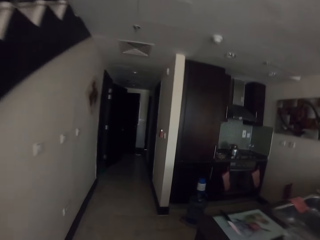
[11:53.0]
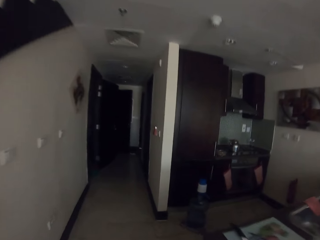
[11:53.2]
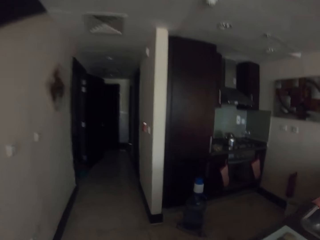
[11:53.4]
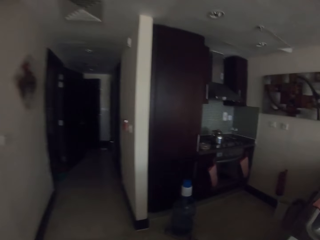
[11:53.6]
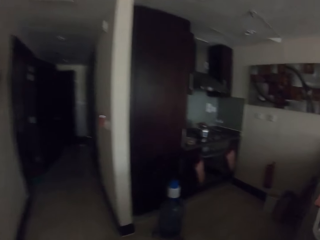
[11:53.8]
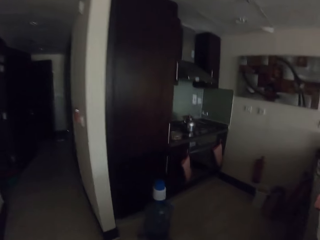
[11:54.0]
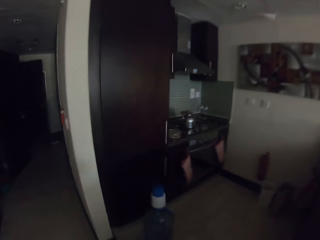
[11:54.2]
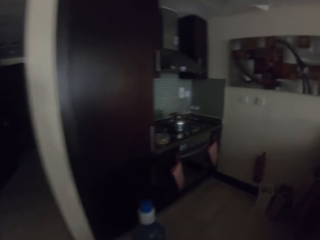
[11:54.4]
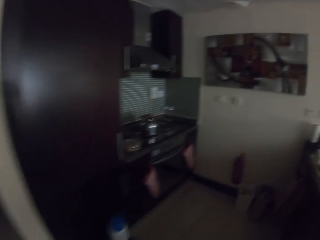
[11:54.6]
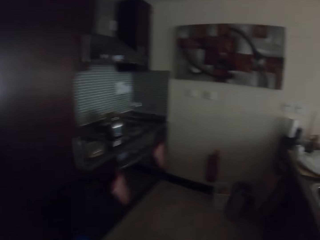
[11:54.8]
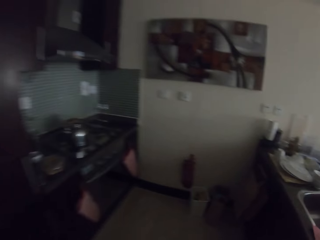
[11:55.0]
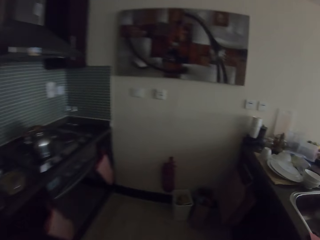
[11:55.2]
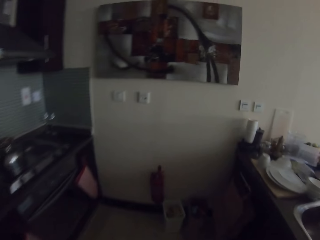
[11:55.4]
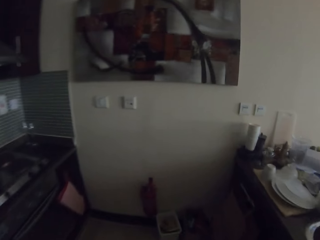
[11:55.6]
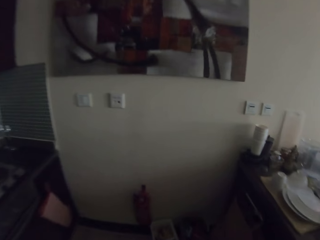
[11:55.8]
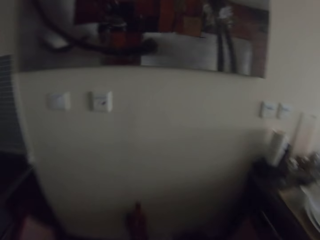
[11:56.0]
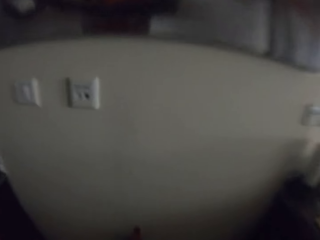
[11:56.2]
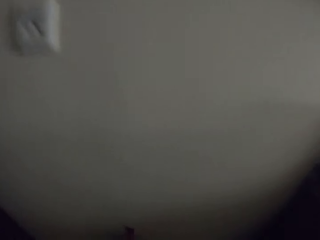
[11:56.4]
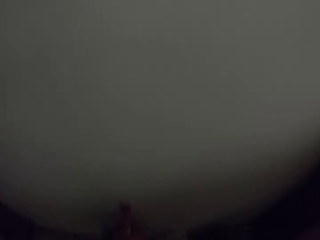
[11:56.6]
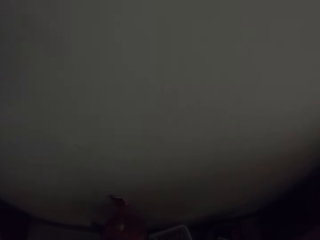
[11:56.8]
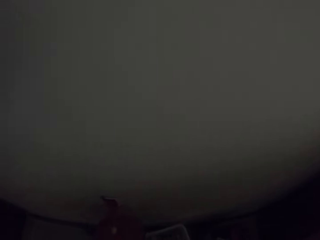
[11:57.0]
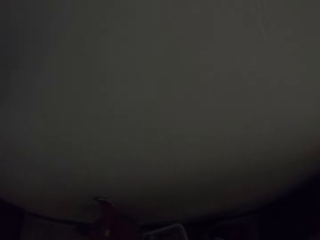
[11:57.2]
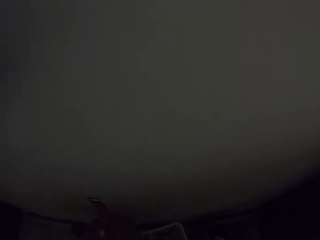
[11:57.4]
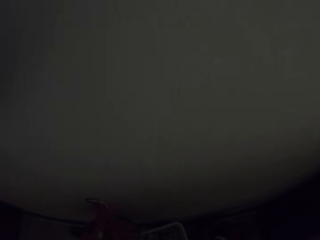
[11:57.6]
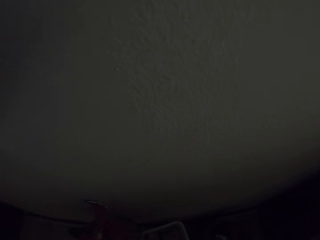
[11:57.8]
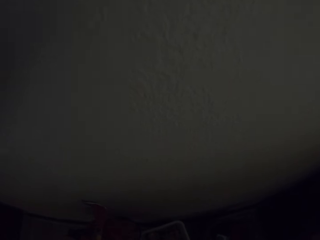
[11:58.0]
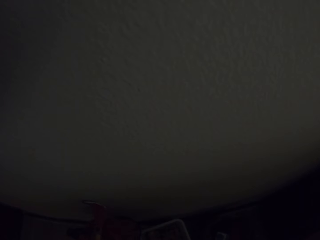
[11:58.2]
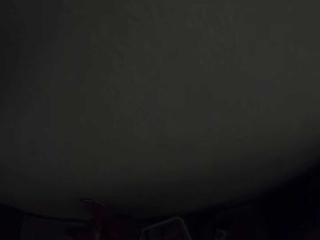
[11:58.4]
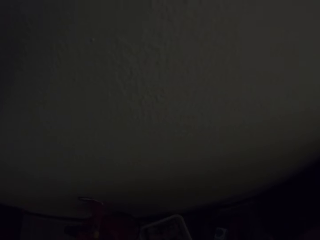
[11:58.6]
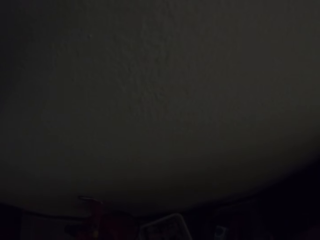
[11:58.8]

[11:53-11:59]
The camera wearer talks to the woman. They look at the wall. The woman talks to the camera wearer.

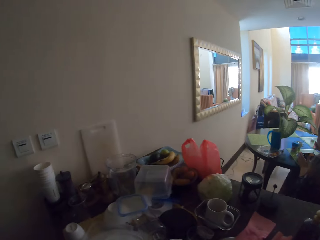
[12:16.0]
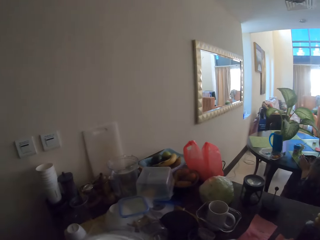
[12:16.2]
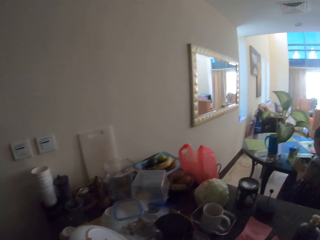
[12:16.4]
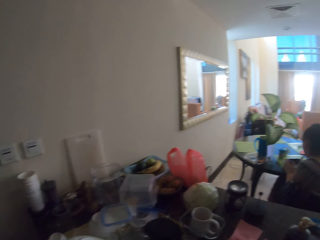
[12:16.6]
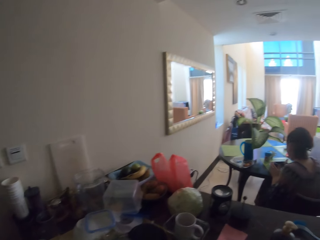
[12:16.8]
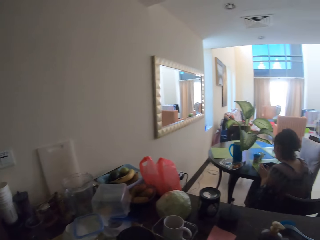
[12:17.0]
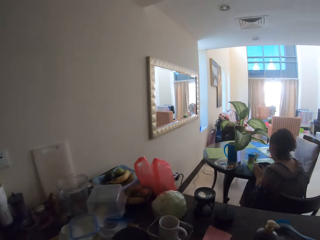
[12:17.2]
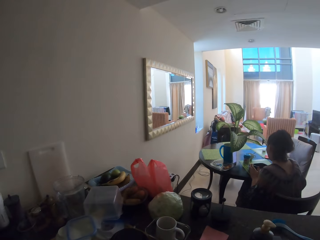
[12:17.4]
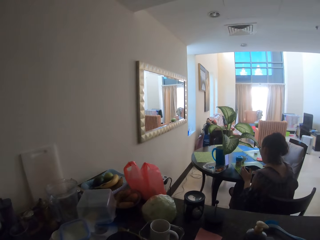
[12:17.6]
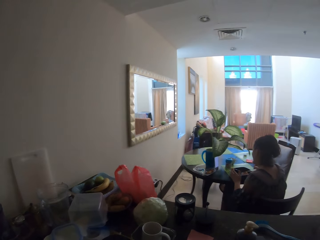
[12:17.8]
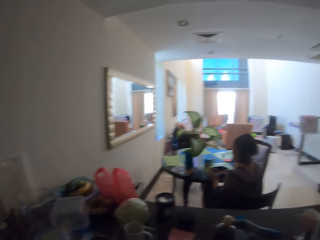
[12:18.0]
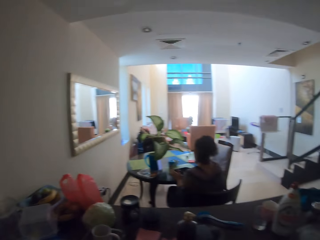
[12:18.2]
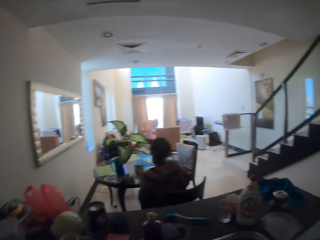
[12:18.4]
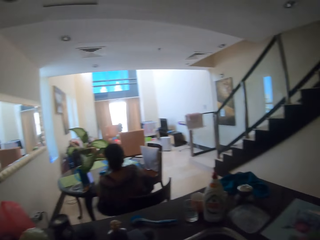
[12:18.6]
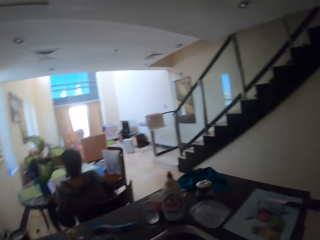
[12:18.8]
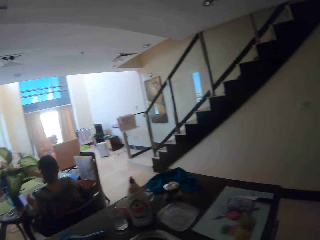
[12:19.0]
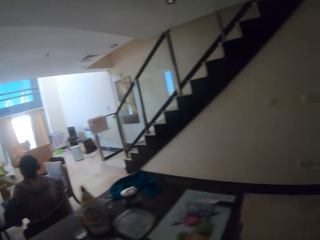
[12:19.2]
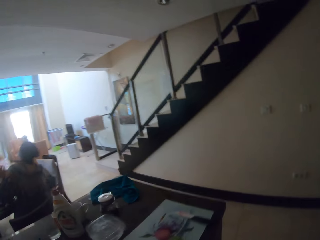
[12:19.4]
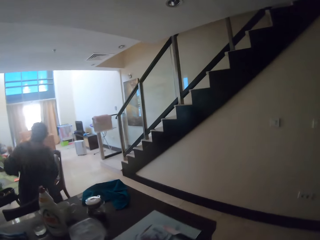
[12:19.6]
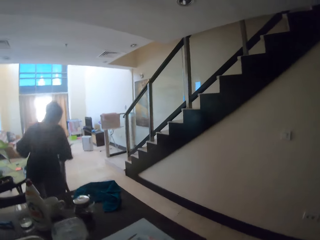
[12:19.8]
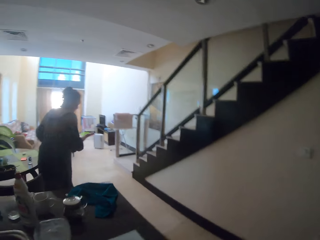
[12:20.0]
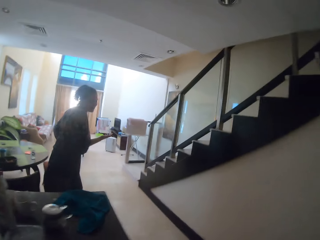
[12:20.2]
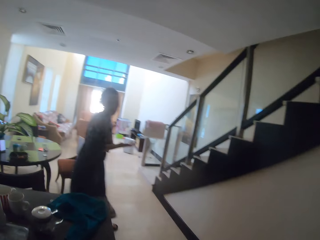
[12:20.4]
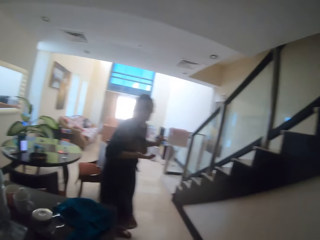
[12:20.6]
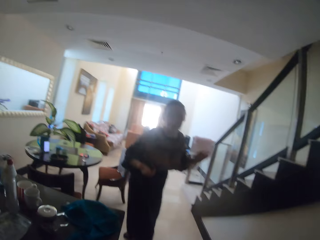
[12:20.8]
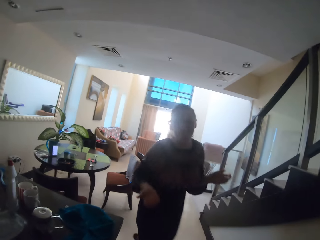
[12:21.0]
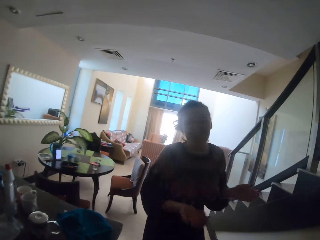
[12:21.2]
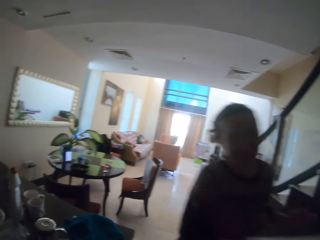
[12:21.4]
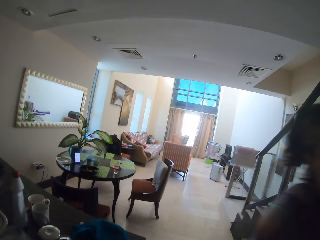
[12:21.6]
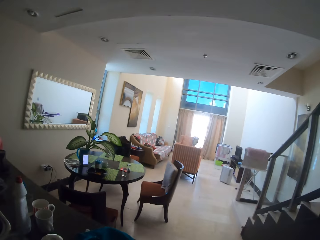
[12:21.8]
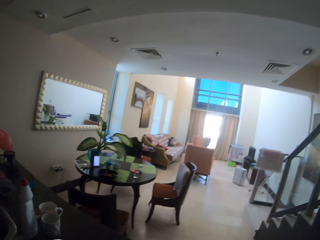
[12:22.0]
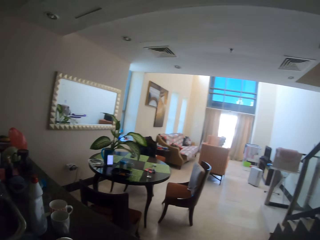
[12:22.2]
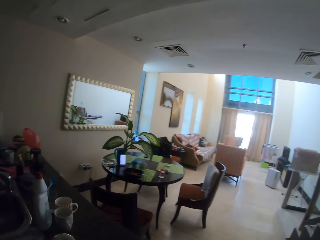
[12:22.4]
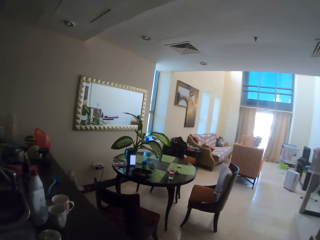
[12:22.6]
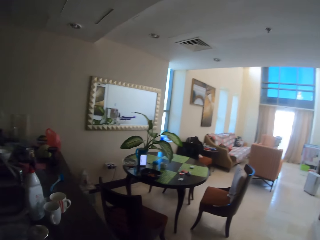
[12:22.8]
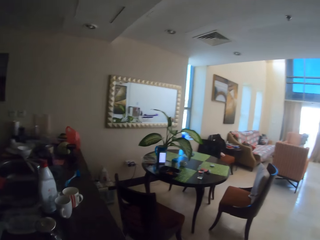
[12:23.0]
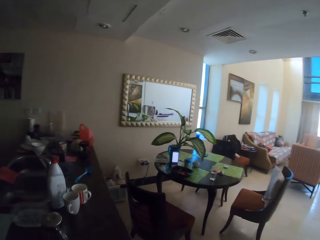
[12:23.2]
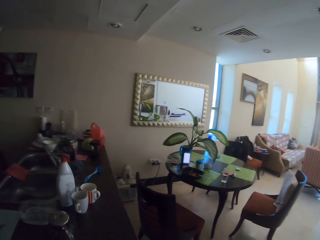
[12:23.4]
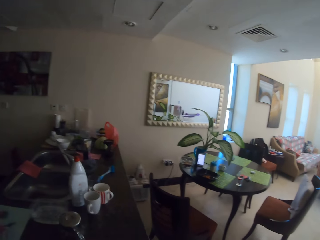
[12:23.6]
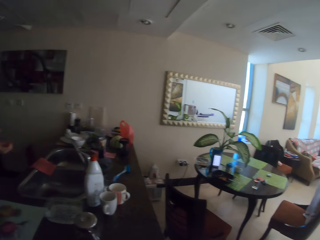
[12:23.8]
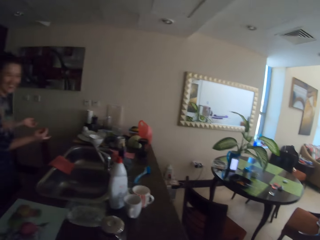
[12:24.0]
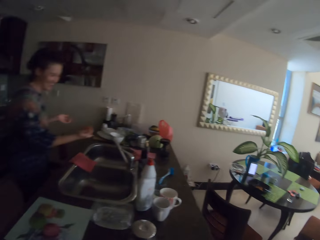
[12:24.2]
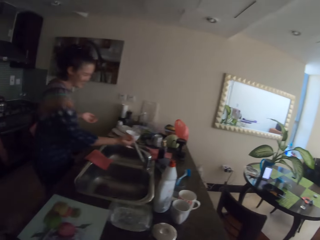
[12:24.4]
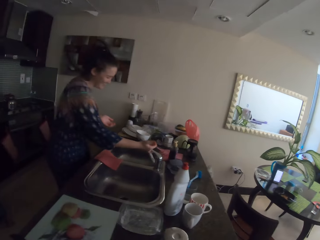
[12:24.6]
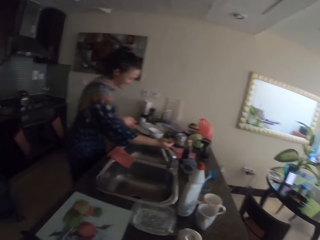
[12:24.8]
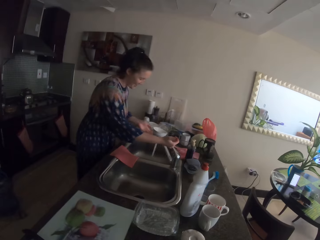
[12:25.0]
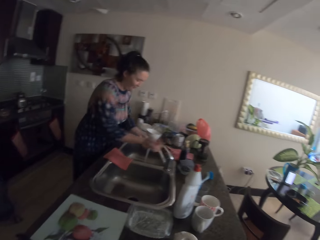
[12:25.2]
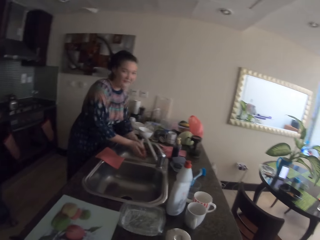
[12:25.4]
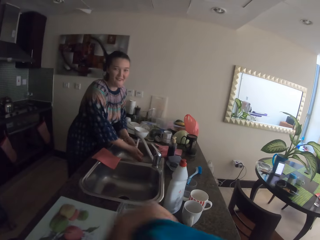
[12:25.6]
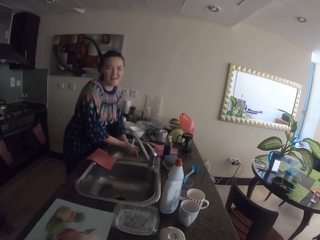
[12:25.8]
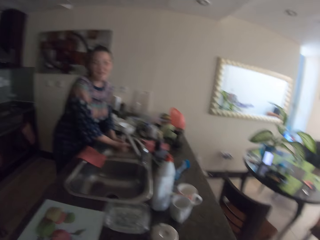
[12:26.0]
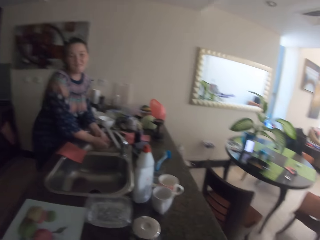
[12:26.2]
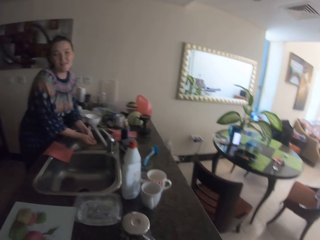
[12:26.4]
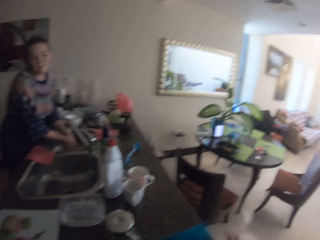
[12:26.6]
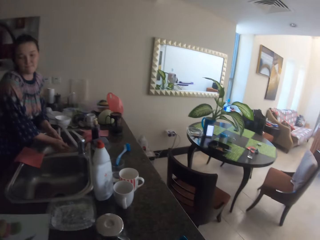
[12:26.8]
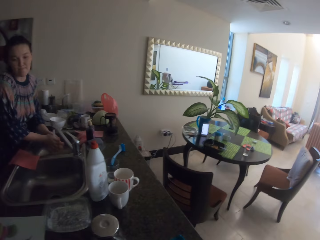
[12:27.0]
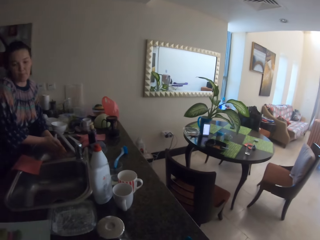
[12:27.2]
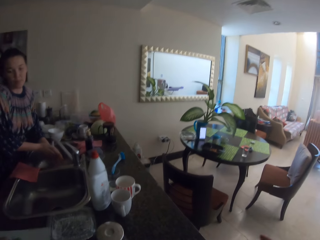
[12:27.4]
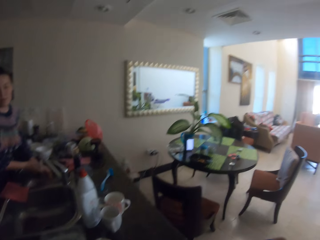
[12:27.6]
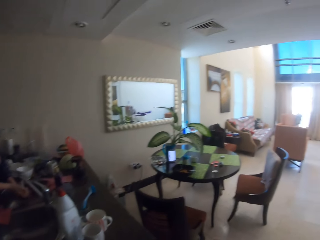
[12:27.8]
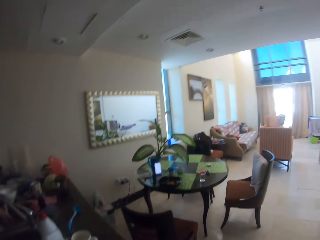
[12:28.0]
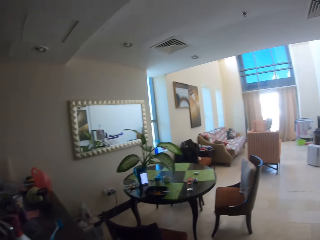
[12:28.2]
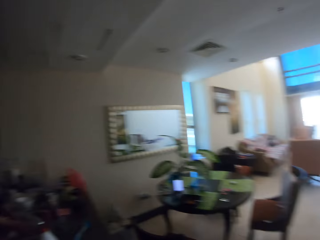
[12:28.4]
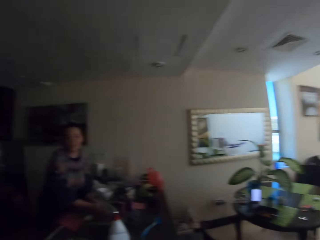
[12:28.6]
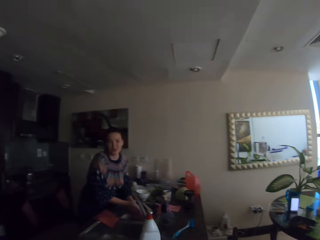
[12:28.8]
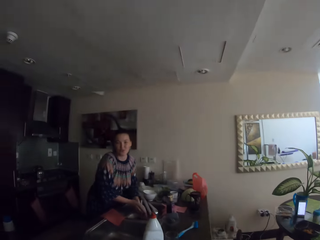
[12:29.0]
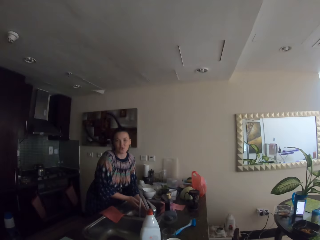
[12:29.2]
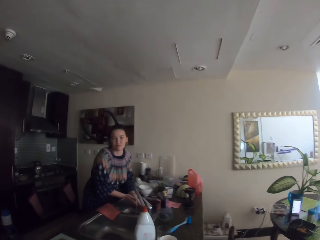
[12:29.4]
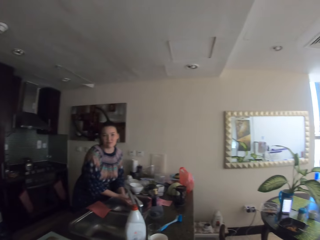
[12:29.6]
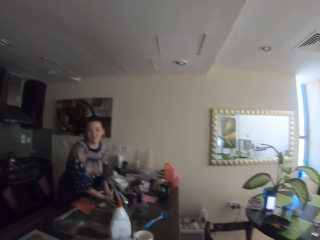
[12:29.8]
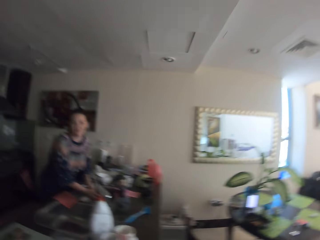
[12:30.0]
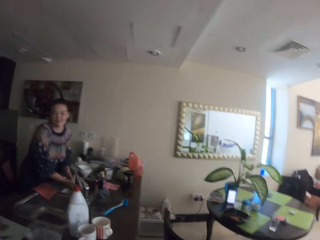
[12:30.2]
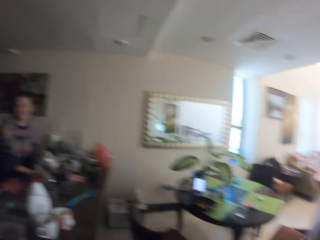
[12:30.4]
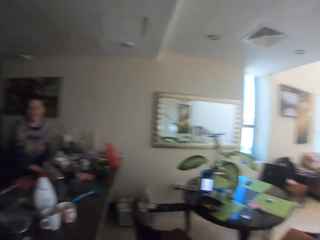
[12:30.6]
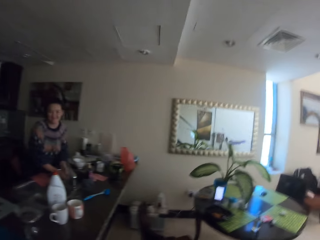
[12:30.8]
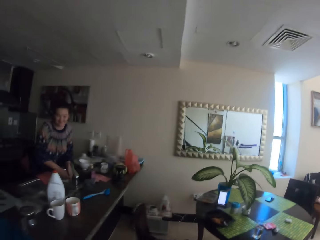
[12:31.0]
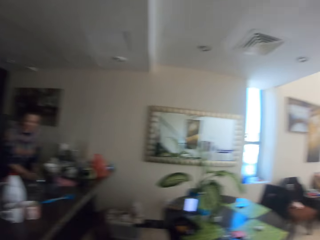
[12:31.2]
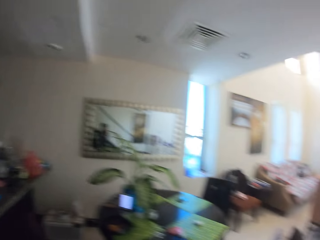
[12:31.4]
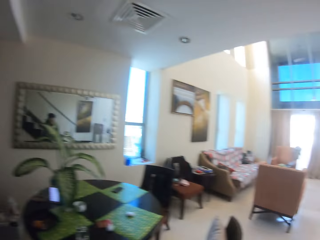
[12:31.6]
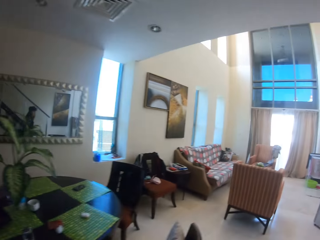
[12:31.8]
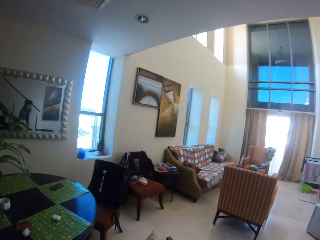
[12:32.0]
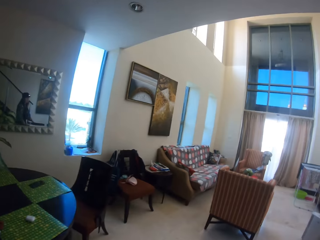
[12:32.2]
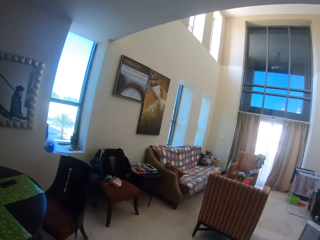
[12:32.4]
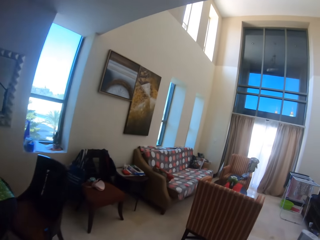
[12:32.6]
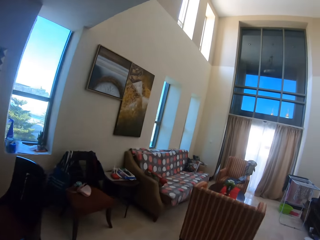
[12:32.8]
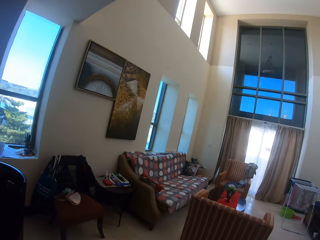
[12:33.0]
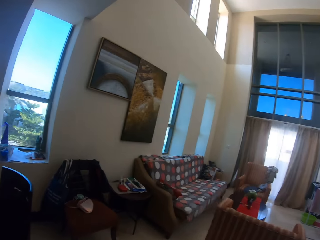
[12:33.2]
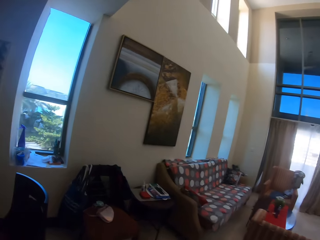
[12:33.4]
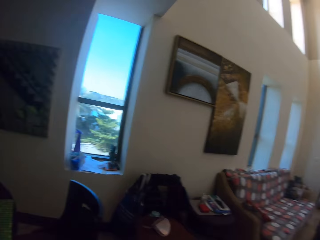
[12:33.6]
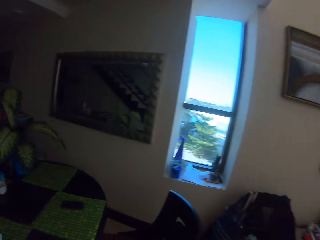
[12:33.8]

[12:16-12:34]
The woman eats the food. The camera wearer looks around the house. The woman stands from the seat. The camera wearer walks back towards the table. The woman talks to the camera wearer, walks to the kitchen, talks to the camera wearer, opens the water tap and washes her hands. The camera wearer looks around the house. The woman talks to the camera wearer. The camera wearer walks to the sitting room.
